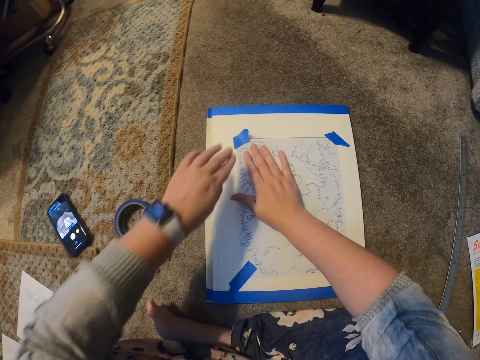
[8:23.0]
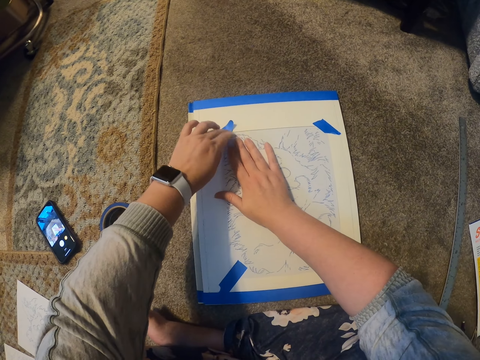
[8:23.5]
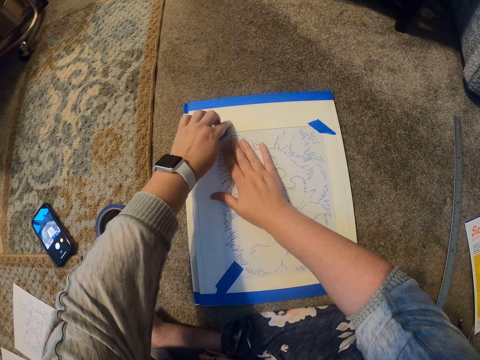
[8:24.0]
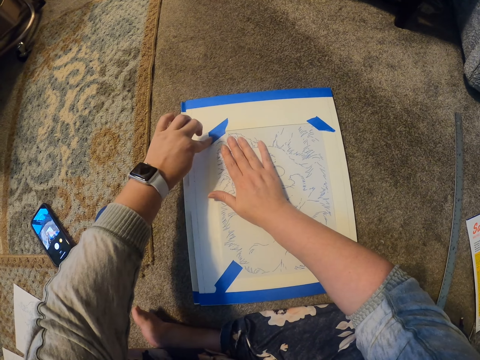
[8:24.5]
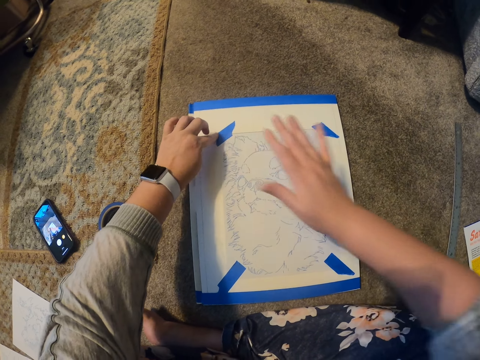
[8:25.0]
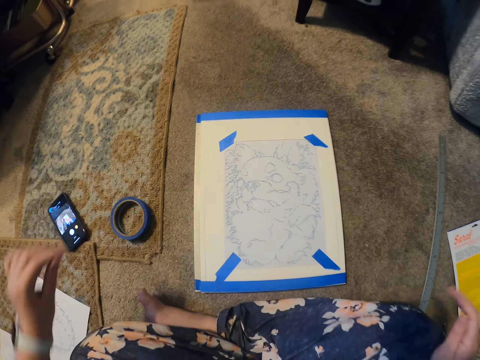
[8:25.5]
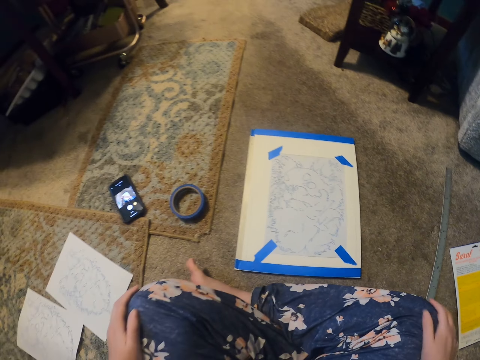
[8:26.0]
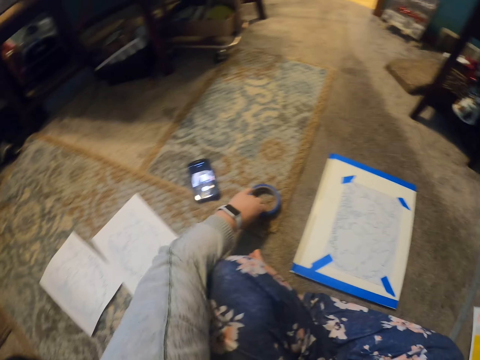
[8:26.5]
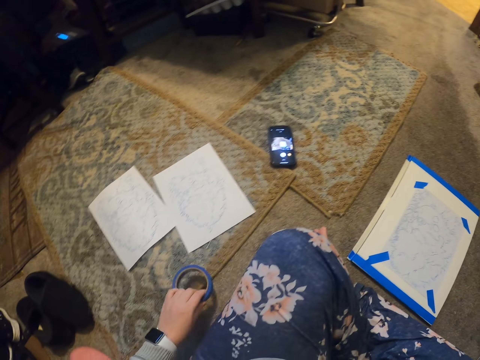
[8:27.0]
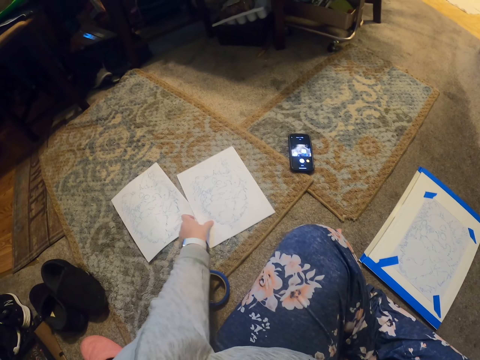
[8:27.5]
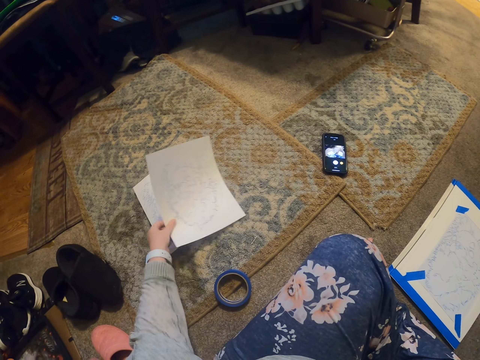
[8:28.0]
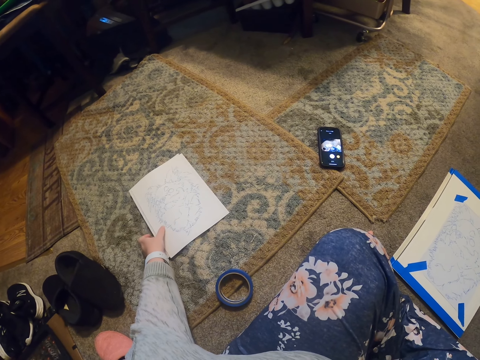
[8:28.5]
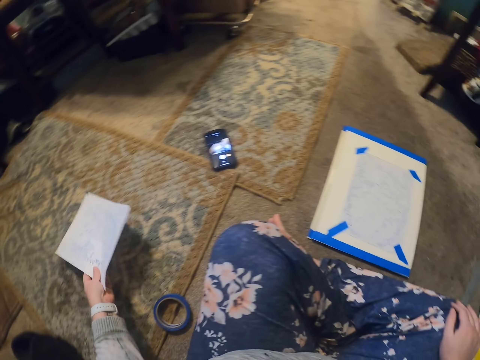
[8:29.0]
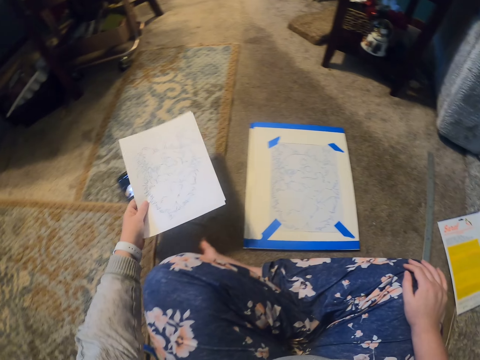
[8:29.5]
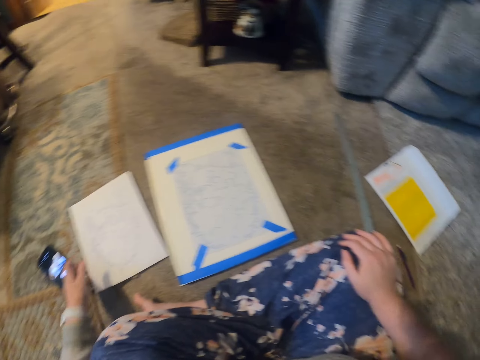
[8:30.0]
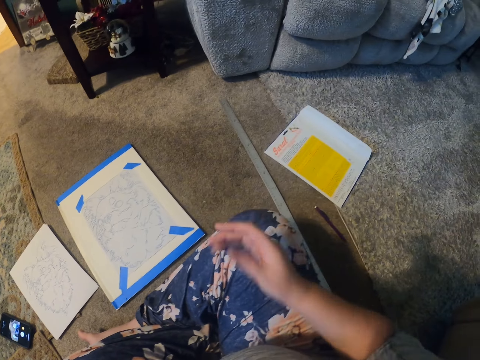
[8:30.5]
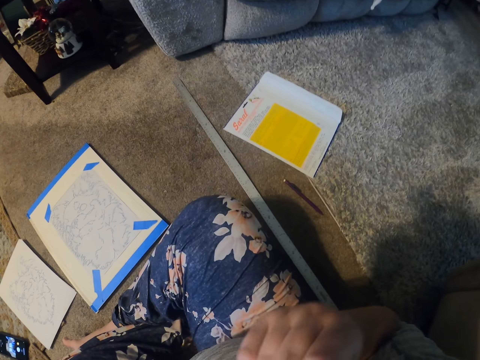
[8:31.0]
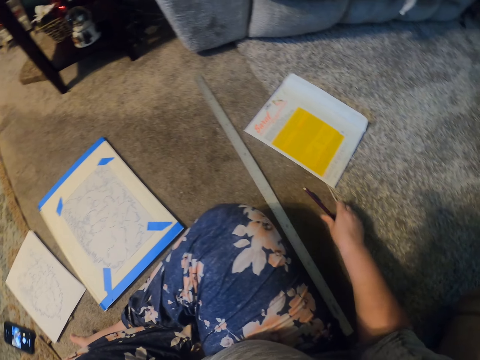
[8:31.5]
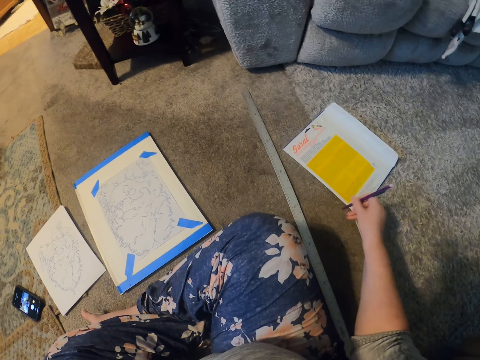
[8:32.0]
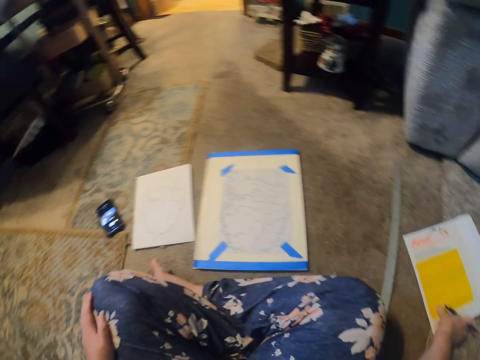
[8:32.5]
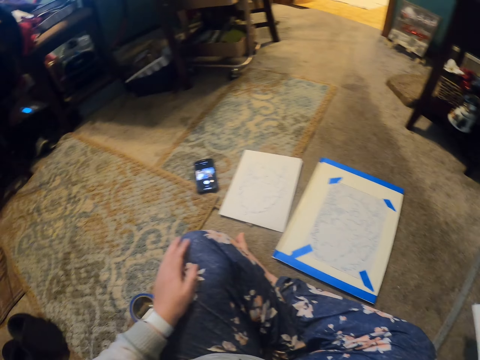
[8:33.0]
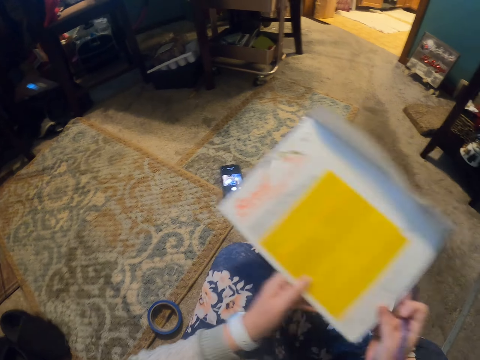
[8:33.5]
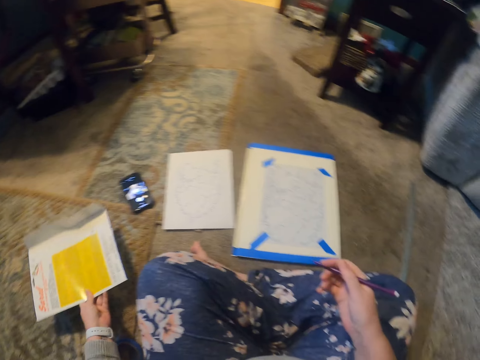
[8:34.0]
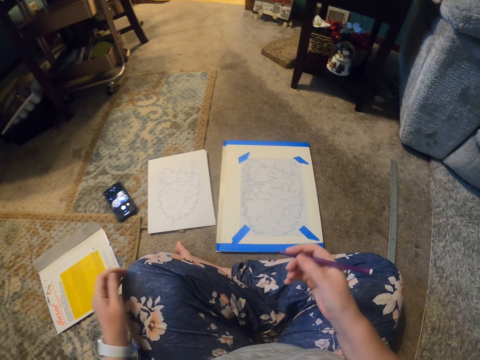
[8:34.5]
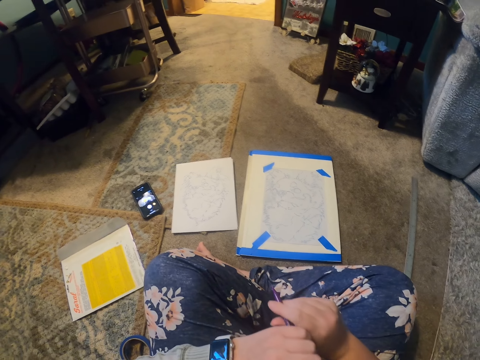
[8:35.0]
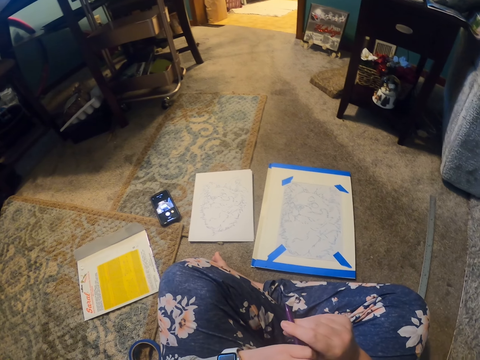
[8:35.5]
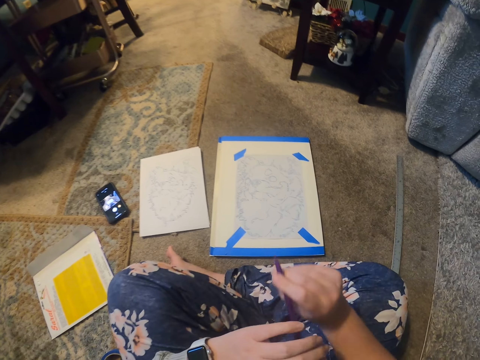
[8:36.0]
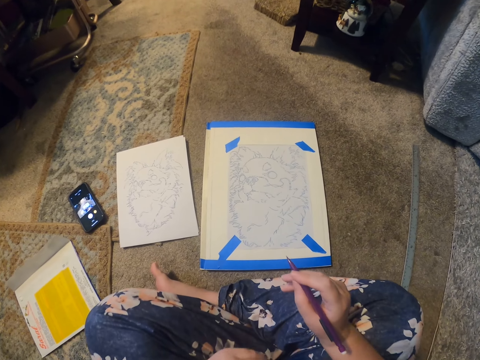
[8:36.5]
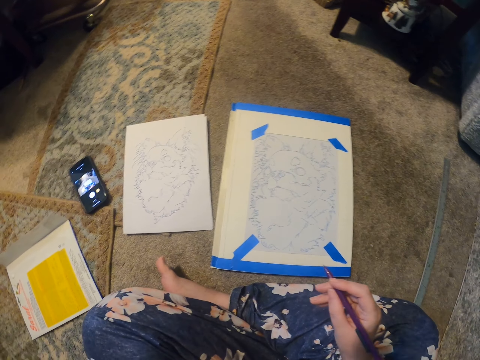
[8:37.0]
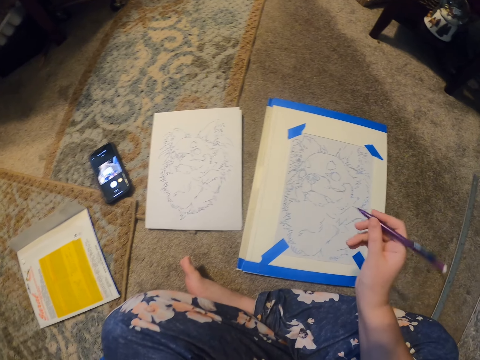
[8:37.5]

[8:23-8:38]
The camera wearer holds the paper on top of the book. They stick the masking tape on the book. They move the hand on the knee. They remove the hand from the paper. They pick the masking tape and drop the masking tape. They pick papers on the floor. They put down the papers. They touch the face. They take a pen. They take the paper. They put down the paper. They move the hand to the mouth.

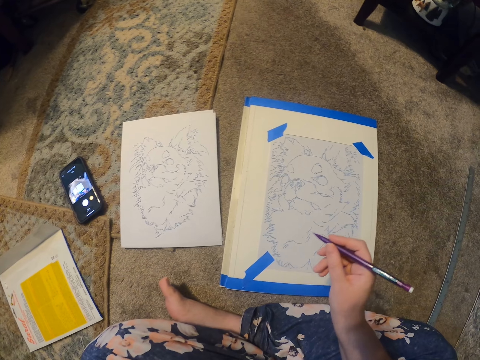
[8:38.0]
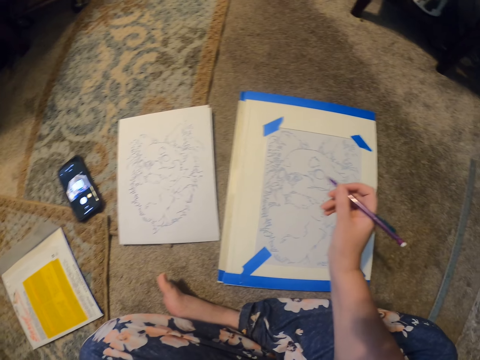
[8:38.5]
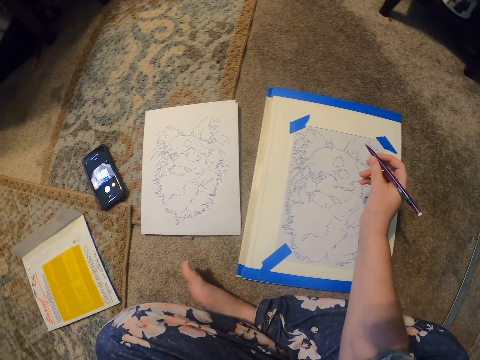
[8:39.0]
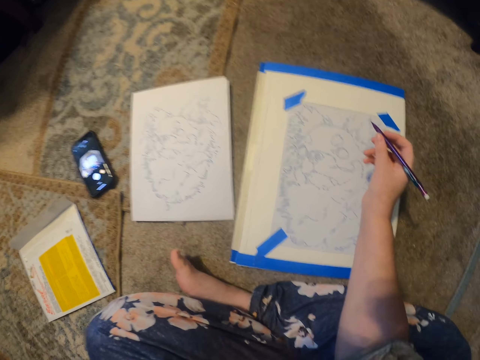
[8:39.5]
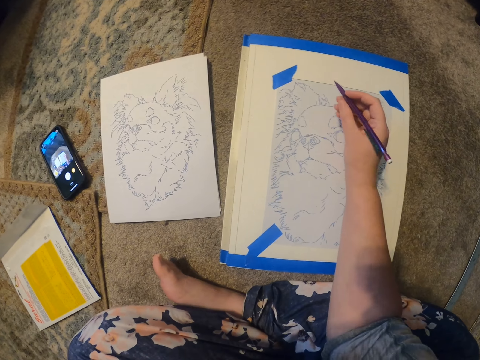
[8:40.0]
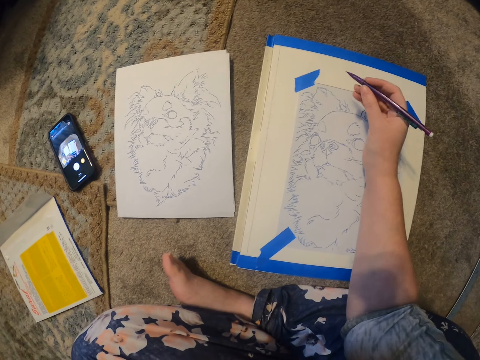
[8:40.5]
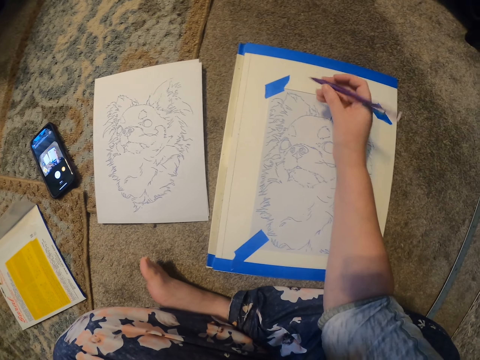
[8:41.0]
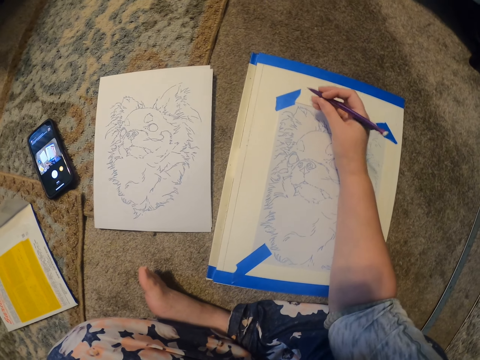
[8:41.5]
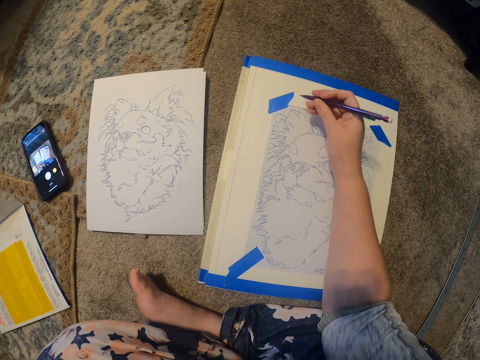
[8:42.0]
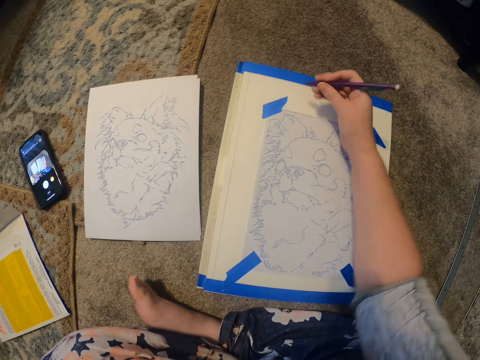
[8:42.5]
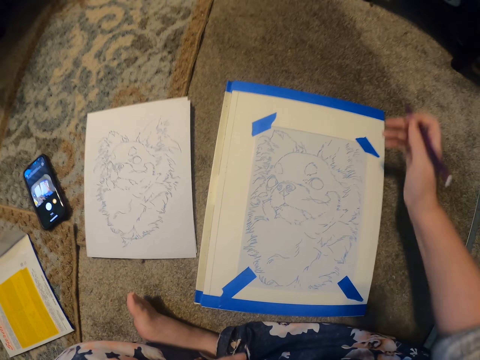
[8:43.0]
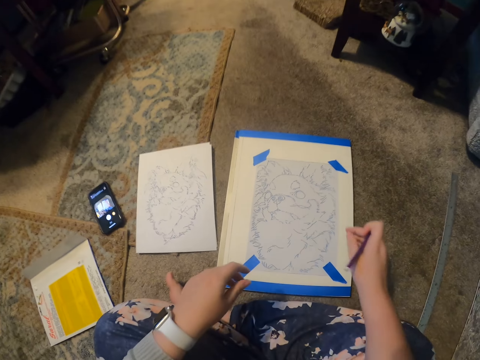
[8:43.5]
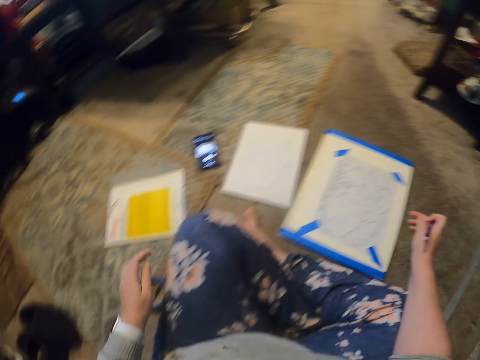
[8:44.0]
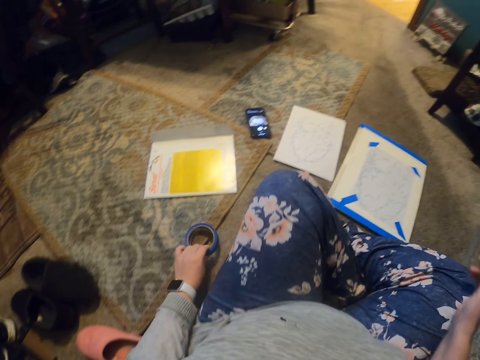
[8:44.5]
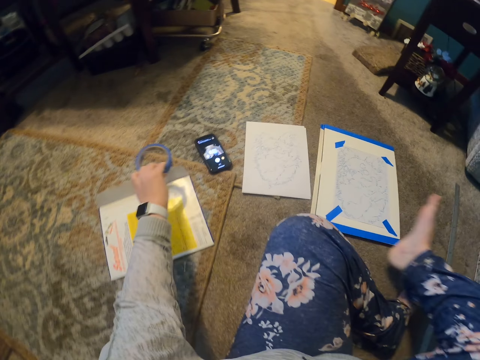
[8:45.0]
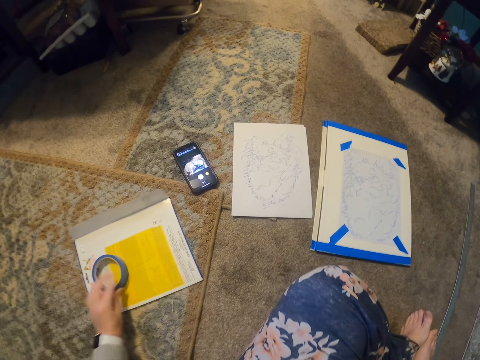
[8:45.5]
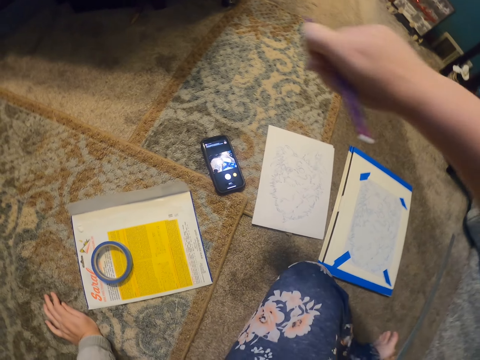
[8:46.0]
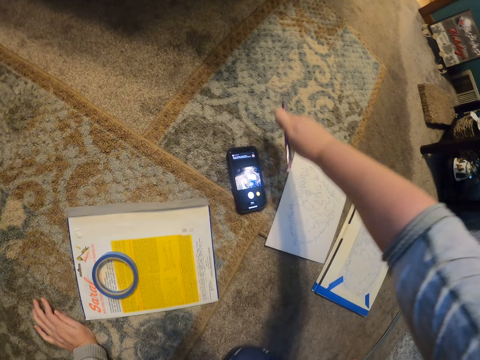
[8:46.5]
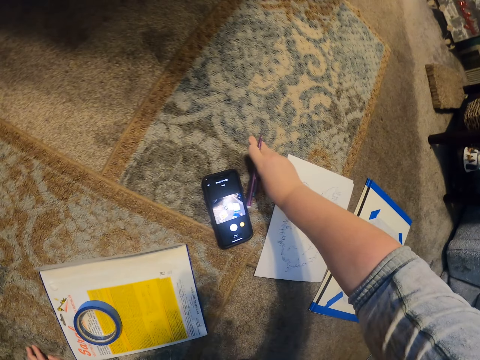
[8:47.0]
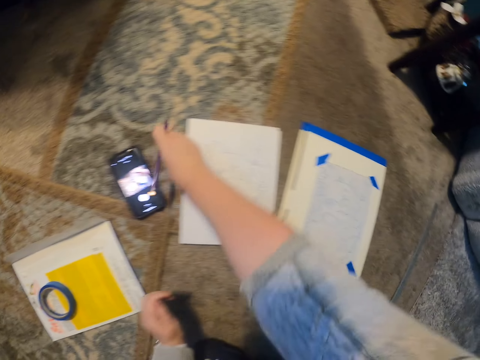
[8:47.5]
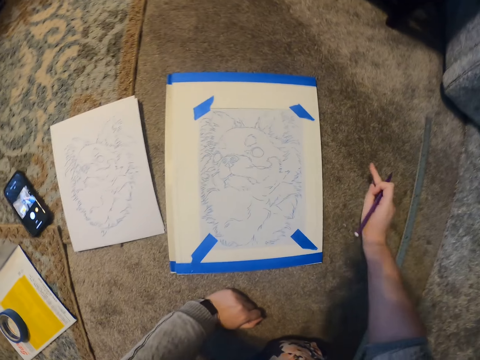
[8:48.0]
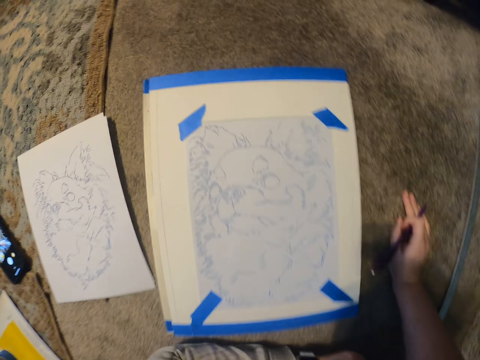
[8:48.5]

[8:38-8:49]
The camera wearer moves the hand to the book. They move the pen over the paper. They move the hand with the pen. They pick the masking tape. They place the masking tape on the paper. They move on the floor. They move near the piece of paper. They move the hand on the floor.
